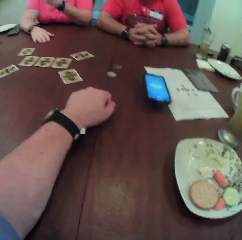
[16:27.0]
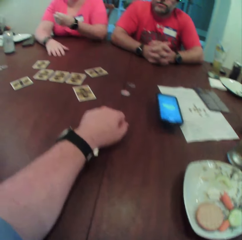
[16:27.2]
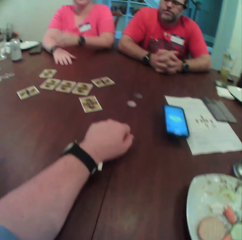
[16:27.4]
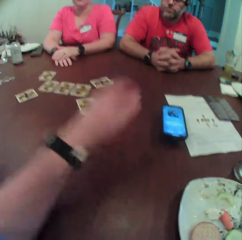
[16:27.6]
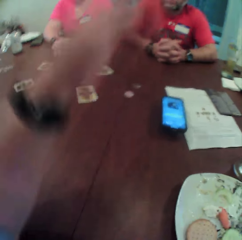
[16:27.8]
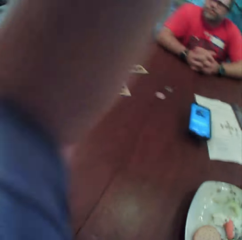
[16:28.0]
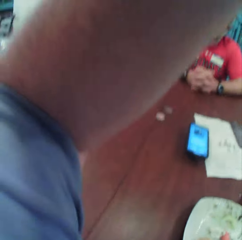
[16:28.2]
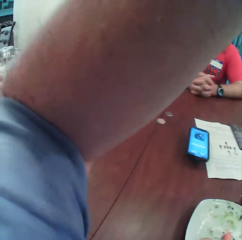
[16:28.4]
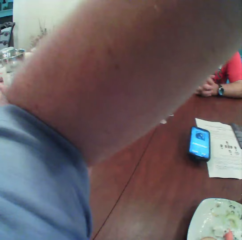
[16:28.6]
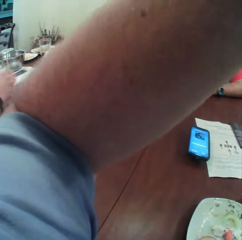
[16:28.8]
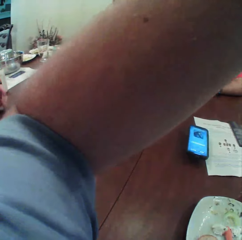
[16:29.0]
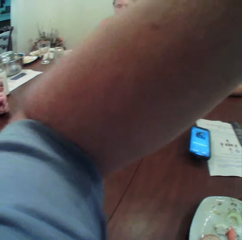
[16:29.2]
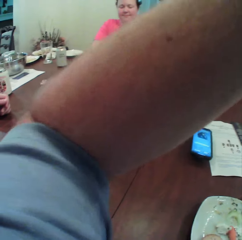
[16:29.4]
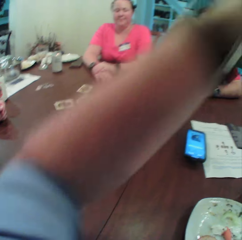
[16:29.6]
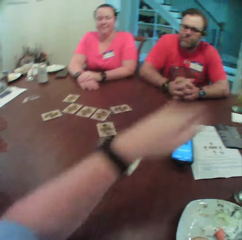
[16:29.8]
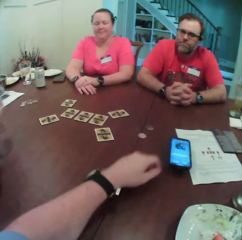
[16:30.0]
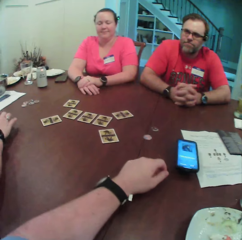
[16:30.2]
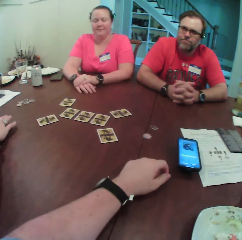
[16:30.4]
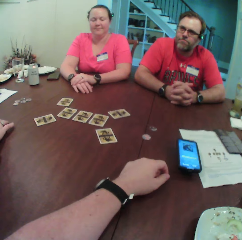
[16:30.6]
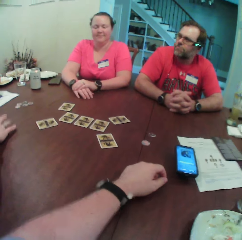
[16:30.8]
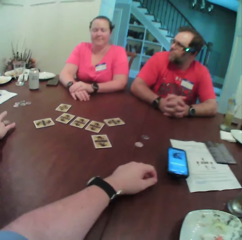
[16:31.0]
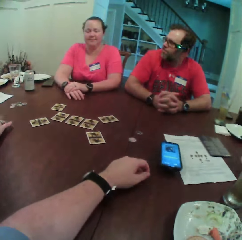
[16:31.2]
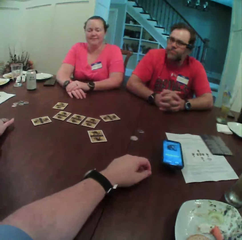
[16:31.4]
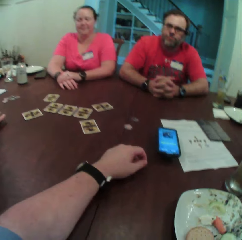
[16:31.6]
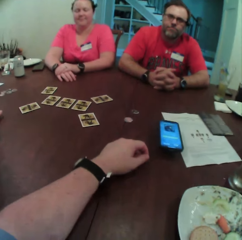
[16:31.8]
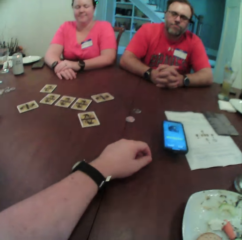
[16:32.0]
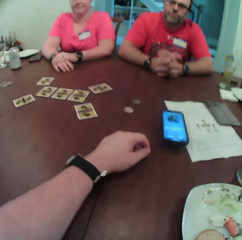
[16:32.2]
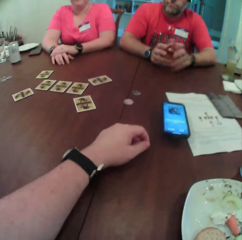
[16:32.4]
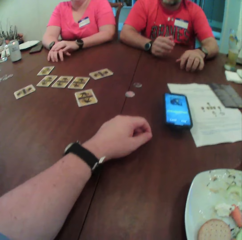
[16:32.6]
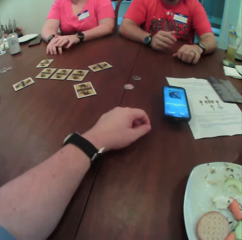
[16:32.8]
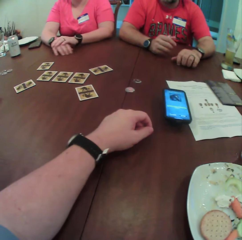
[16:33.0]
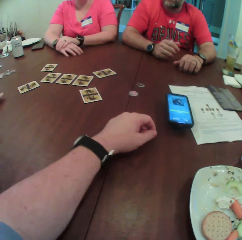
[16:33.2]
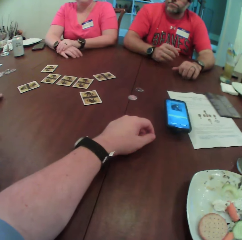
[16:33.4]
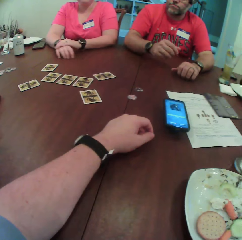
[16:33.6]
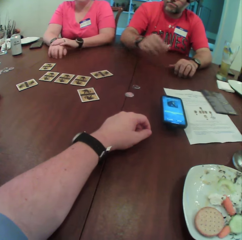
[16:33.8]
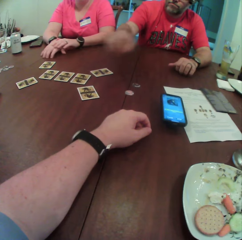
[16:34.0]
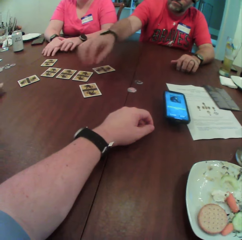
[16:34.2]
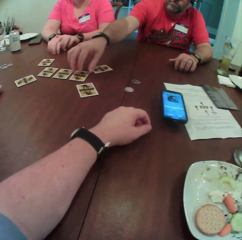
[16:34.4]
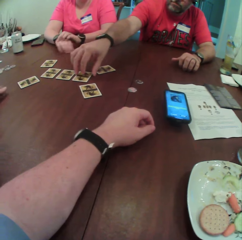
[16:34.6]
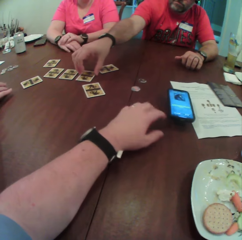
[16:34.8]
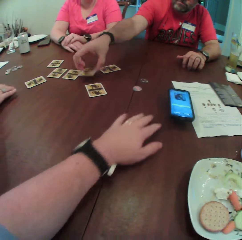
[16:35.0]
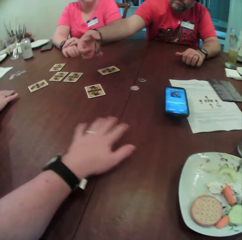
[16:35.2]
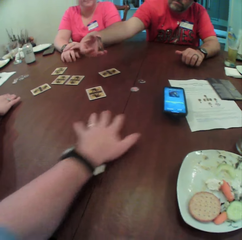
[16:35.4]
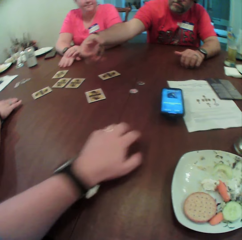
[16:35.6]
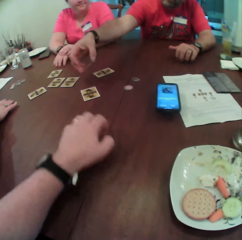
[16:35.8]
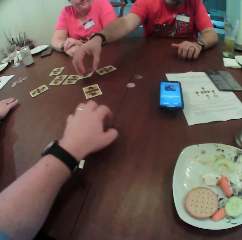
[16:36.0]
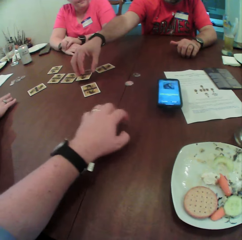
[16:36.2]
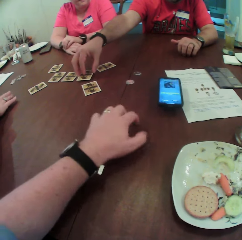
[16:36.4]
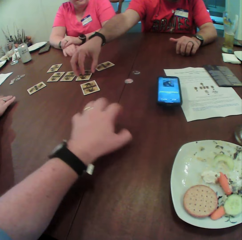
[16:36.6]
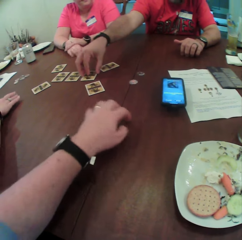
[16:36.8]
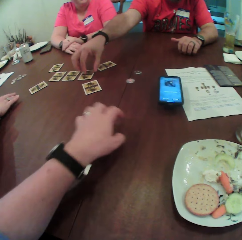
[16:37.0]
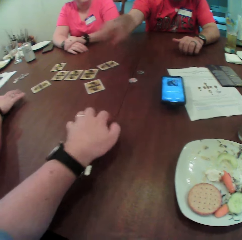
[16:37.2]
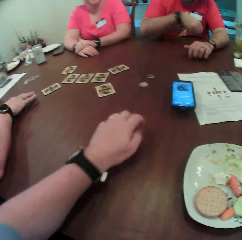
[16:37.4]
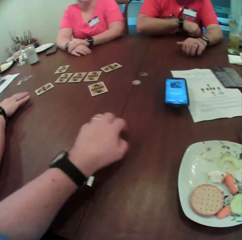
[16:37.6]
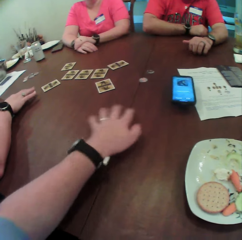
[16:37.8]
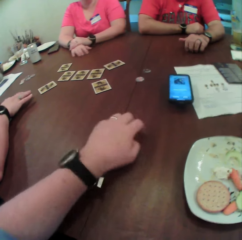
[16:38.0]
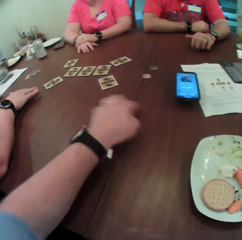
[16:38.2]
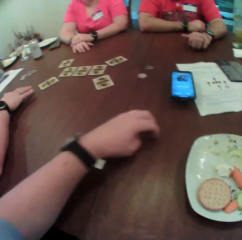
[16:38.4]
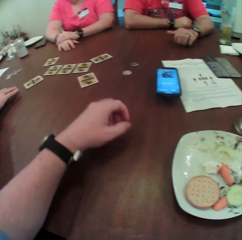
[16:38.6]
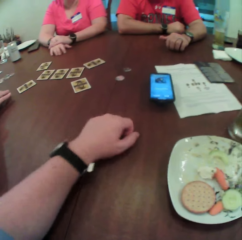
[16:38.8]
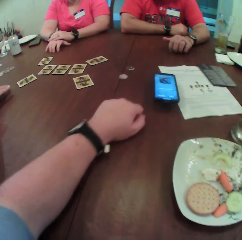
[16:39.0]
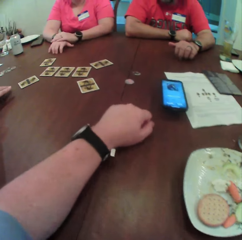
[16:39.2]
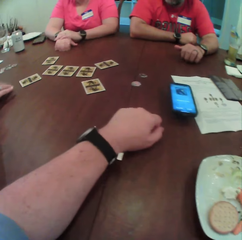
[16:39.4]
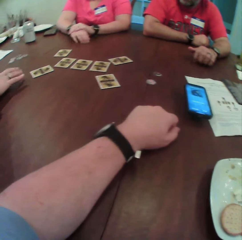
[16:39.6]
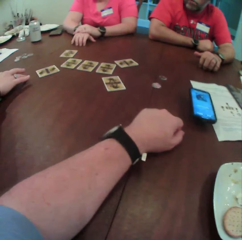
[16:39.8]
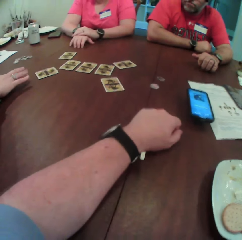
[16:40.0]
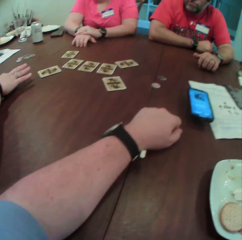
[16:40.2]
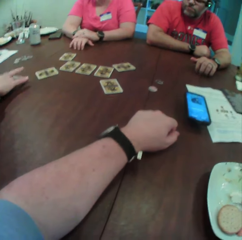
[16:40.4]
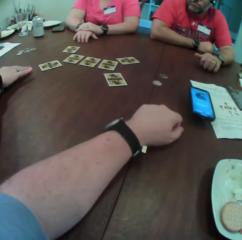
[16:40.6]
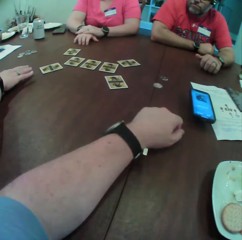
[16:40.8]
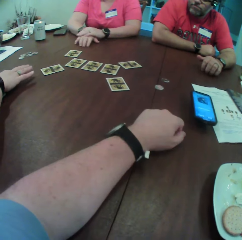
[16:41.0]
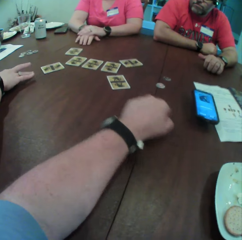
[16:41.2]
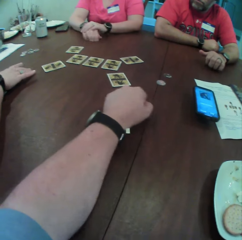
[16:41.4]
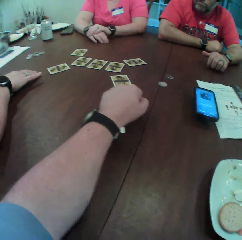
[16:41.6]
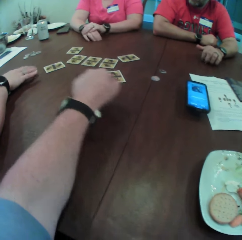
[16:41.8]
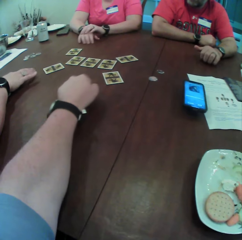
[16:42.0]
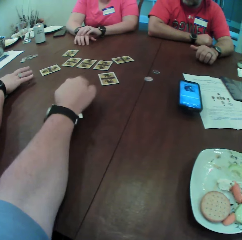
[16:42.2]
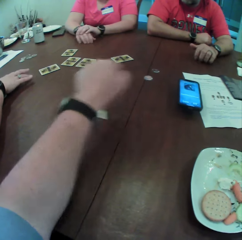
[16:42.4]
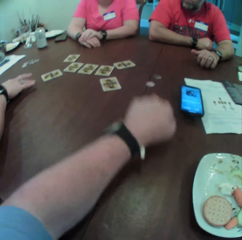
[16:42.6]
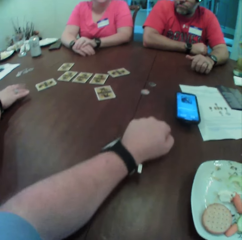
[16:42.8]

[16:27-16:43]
The camera wearer lifts the left hand. The man picks a playing card from the table with his right hand. He turns the card in his right hand. He places the card on the table with his right hand. The camera wearer taps the table.

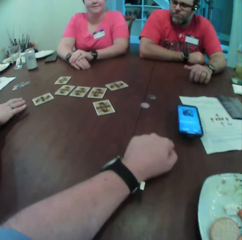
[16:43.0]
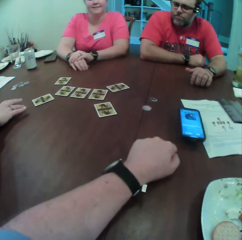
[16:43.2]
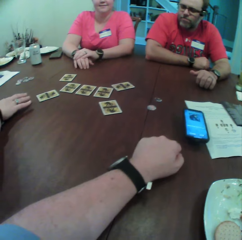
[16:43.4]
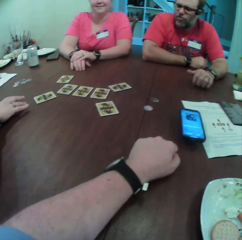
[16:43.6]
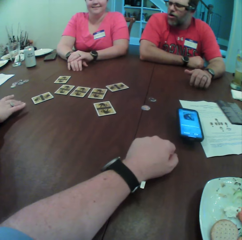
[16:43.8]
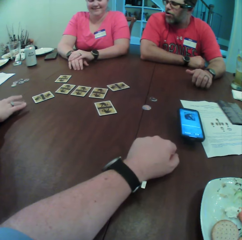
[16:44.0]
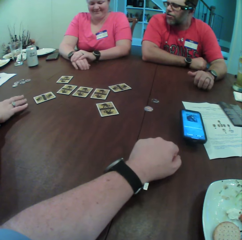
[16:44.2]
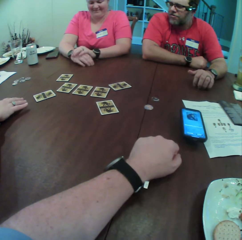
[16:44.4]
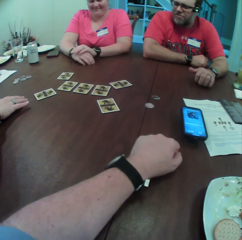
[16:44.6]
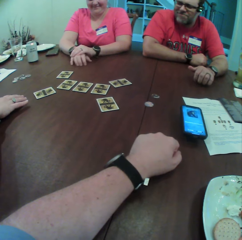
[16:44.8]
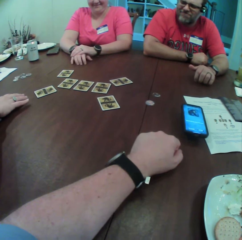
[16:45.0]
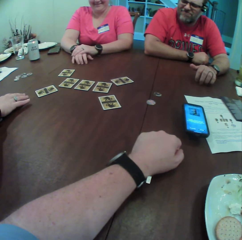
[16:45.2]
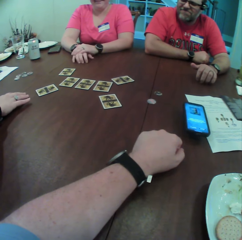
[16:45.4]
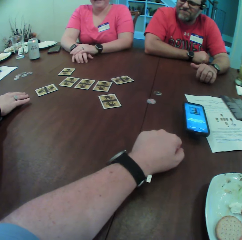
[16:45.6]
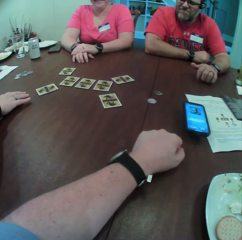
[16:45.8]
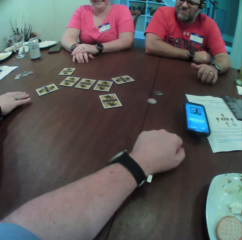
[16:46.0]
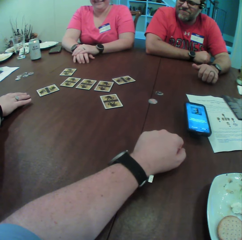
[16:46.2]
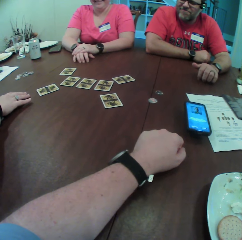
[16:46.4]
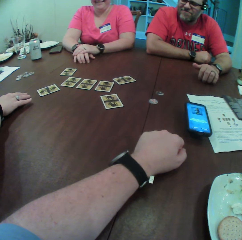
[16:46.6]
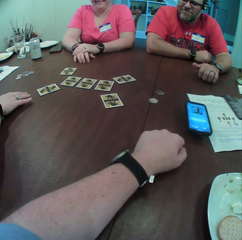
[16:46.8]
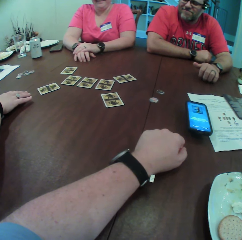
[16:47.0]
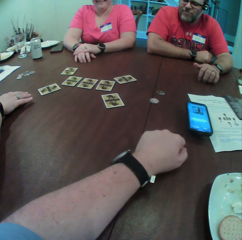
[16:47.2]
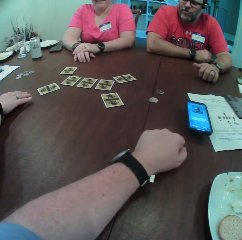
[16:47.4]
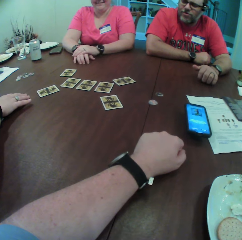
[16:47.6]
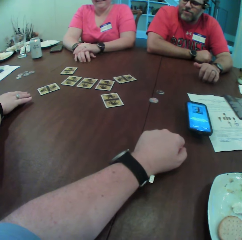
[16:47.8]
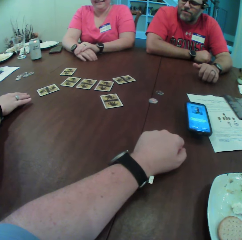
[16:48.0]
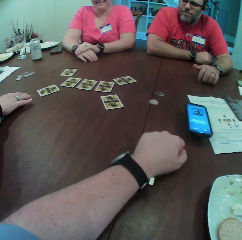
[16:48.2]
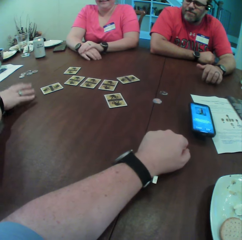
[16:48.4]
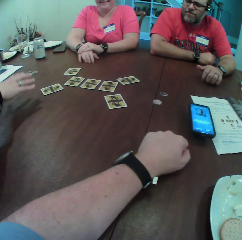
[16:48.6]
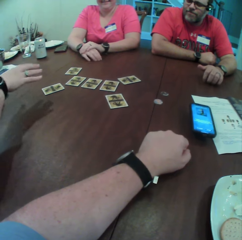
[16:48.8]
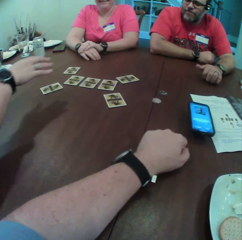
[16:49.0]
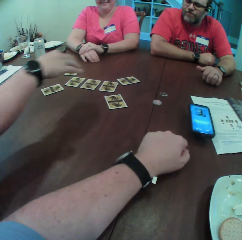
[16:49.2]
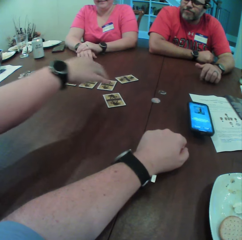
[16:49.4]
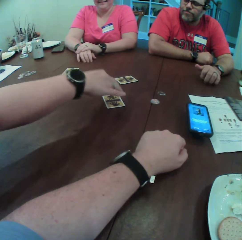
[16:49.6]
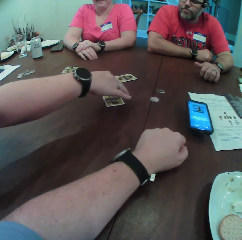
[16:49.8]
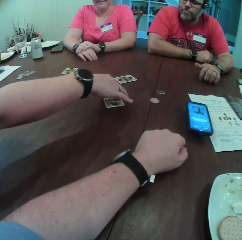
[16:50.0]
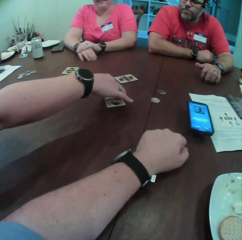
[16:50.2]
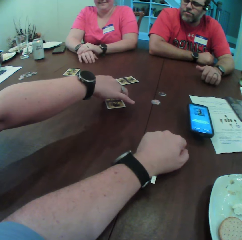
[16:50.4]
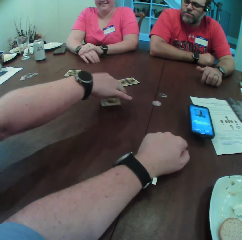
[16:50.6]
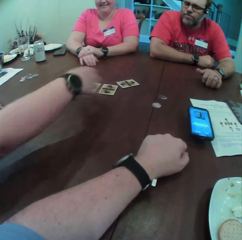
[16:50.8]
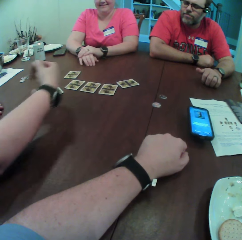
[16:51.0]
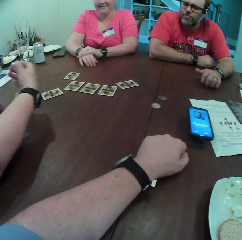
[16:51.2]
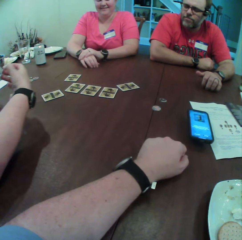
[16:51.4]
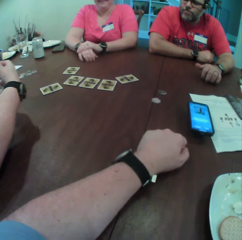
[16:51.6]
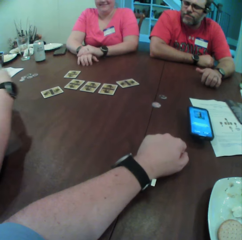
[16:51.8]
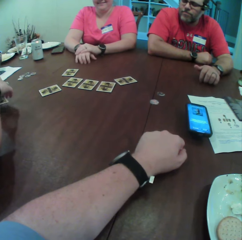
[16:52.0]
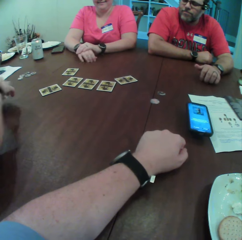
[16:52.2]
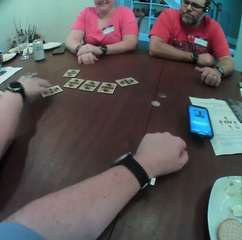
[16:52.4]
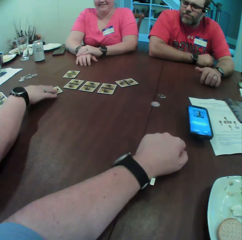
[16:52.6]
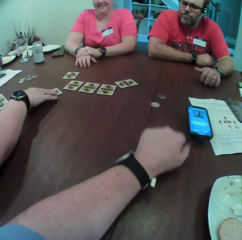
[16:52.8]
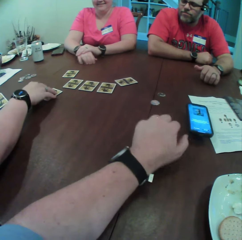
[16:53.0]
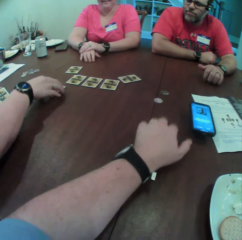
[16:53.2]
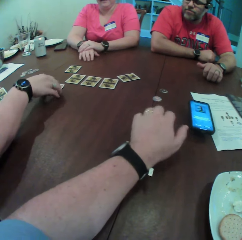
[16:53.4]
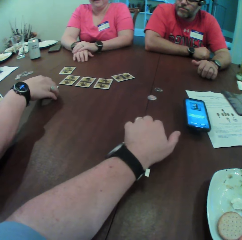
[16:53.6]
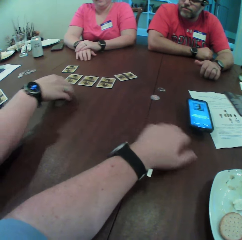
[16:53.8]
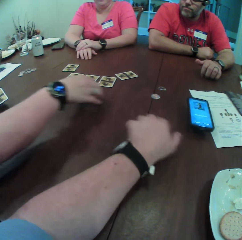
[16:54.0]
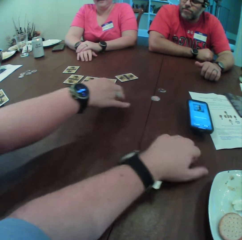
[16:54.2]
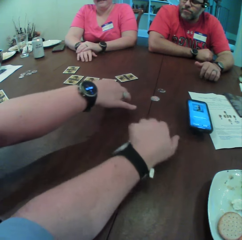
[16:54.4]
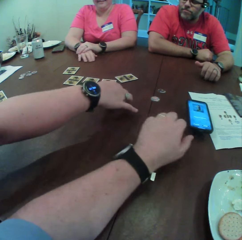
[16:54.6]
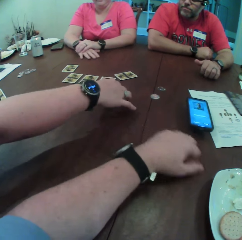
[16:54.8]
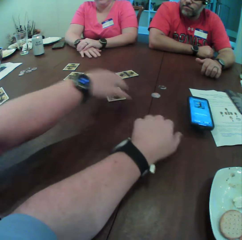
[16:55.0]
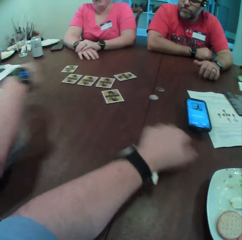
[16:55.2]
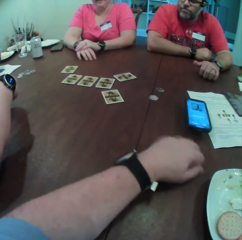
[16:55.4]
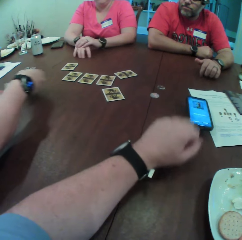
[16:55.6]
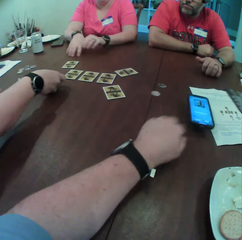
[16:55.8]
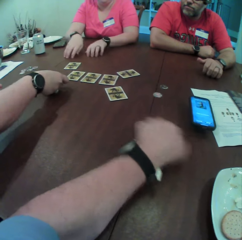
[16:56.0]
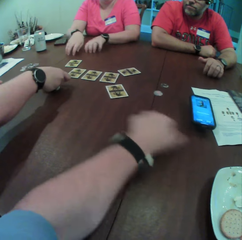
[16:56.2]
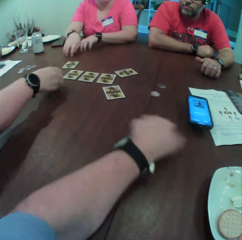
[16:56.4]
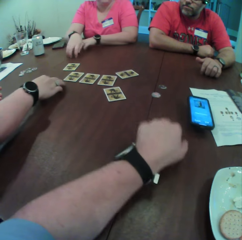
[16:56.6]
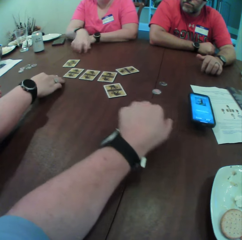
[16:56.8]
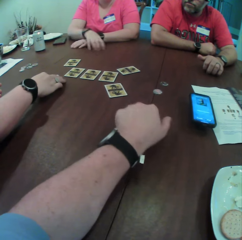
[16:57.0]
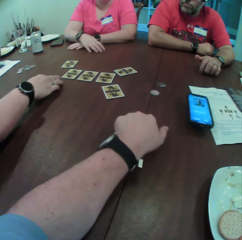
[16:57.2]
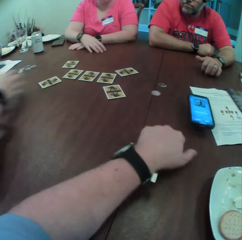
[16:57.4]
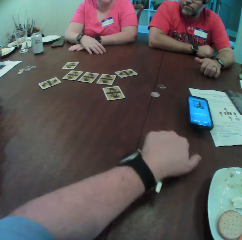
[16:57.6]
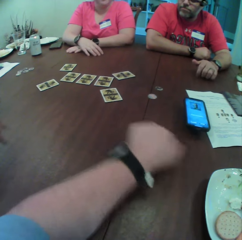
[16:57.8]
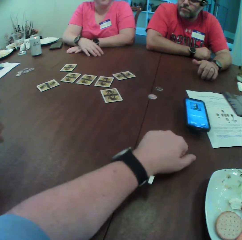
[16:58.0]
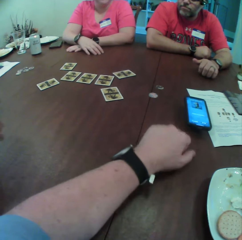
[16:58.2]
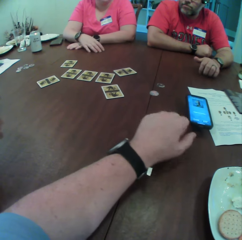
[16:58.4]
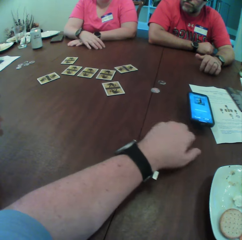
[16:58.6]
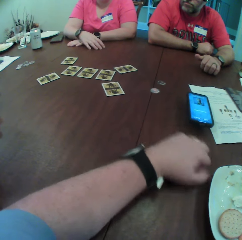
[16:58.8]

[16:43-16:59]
The woman picks a playing card on the table with her right hand. She looks at the playing card. She transfers the card from her right hand to her left hand. She moves a card on the table with her right hand. The camera wearer shakes a hand on the table. The woman transfers the card from her left hand to her right hand. She places the card on the table with her right hand.
